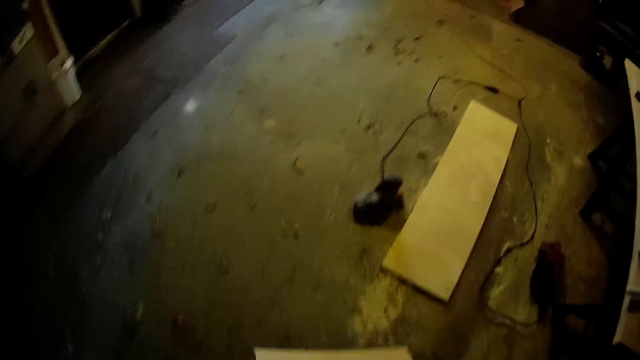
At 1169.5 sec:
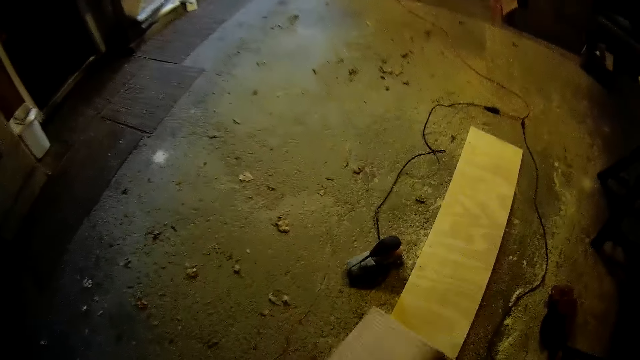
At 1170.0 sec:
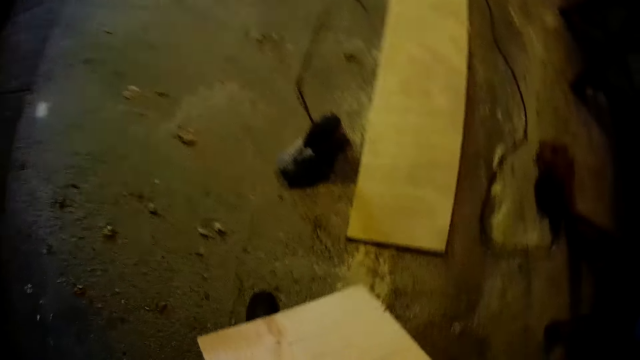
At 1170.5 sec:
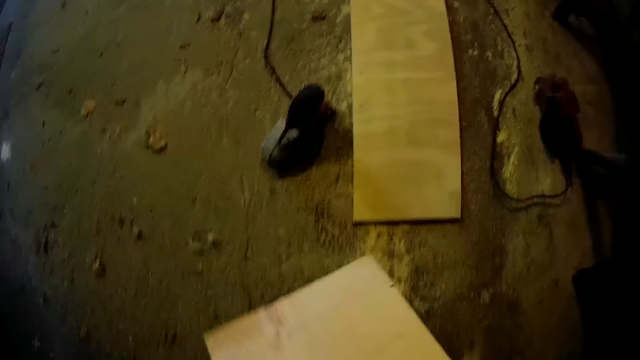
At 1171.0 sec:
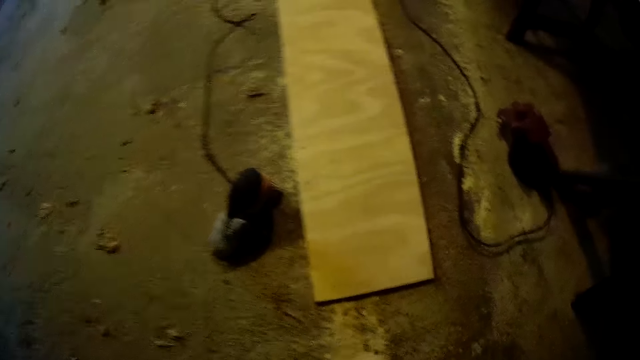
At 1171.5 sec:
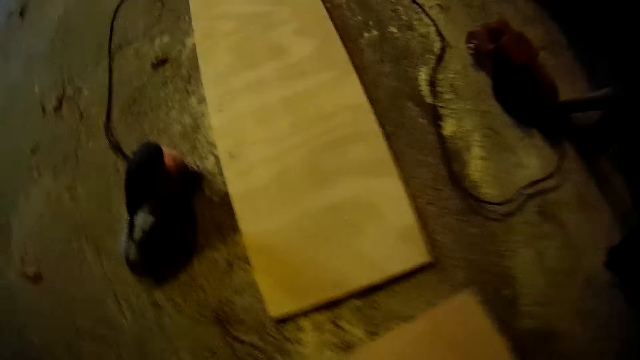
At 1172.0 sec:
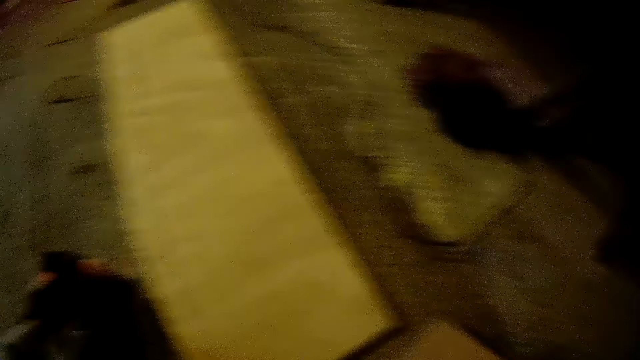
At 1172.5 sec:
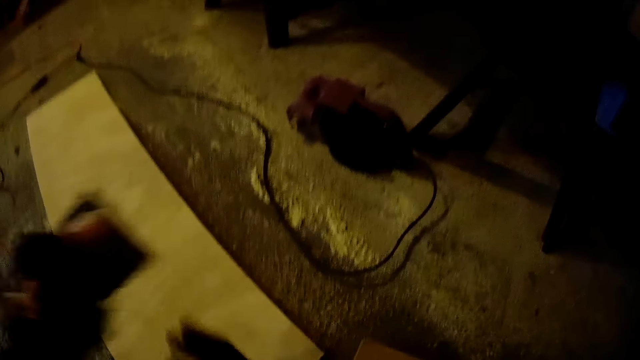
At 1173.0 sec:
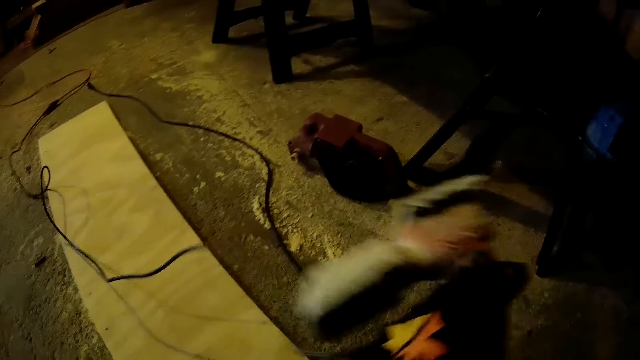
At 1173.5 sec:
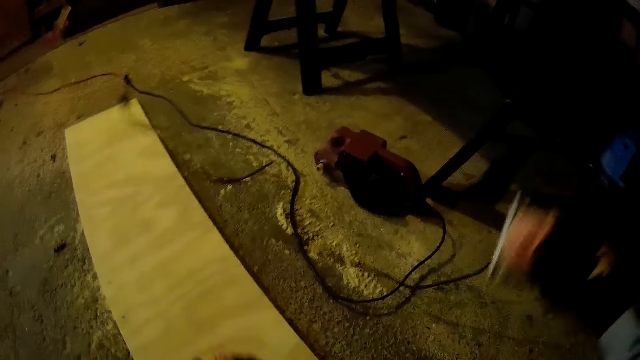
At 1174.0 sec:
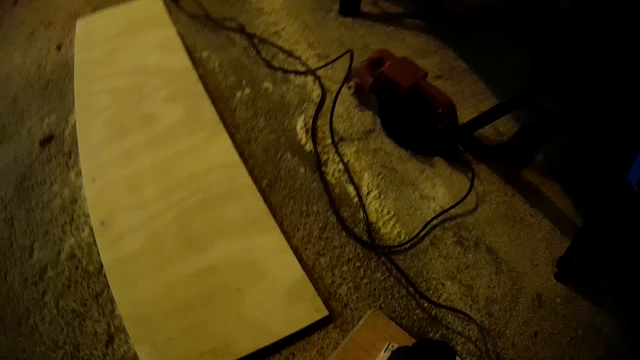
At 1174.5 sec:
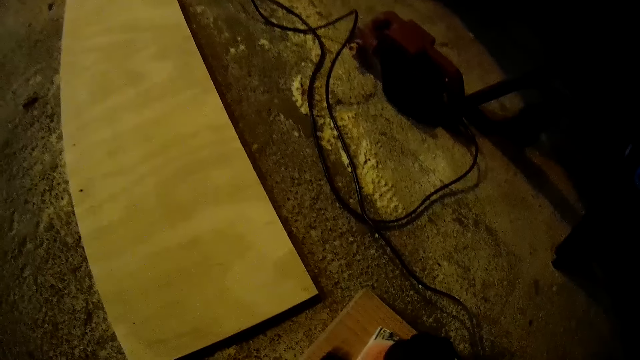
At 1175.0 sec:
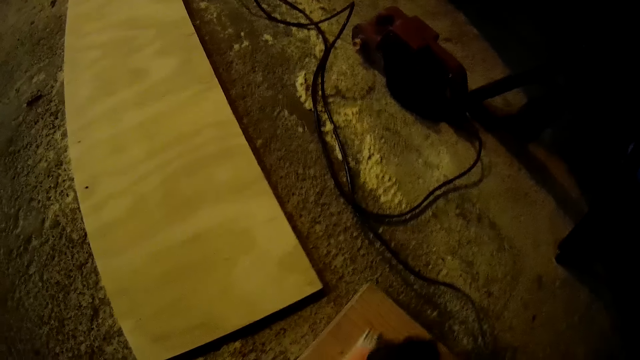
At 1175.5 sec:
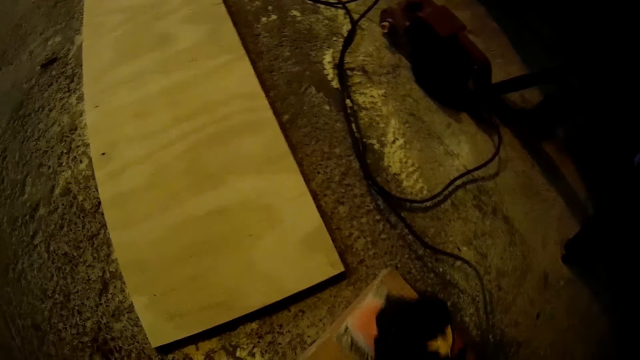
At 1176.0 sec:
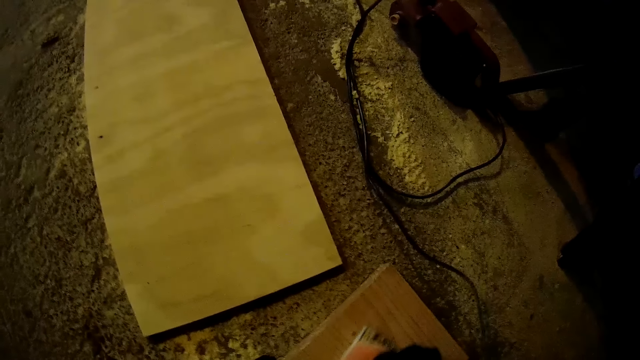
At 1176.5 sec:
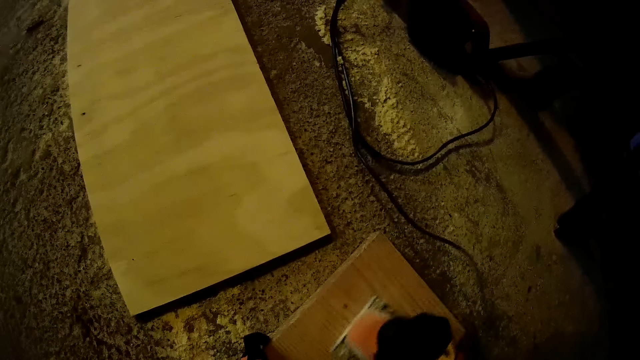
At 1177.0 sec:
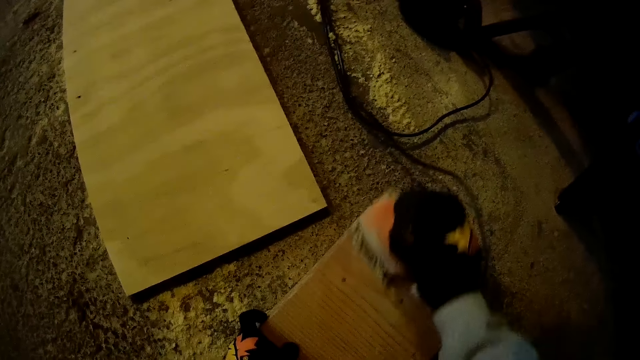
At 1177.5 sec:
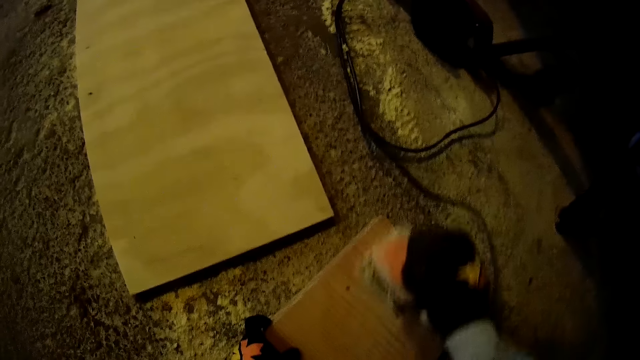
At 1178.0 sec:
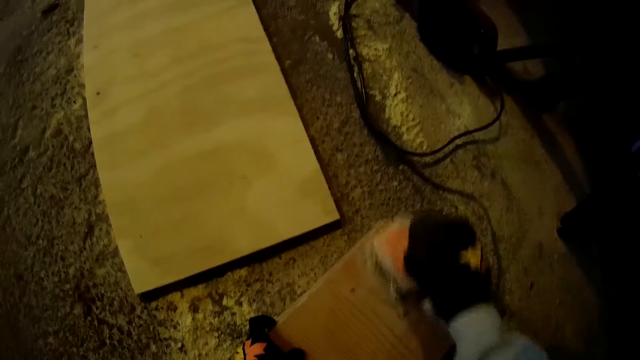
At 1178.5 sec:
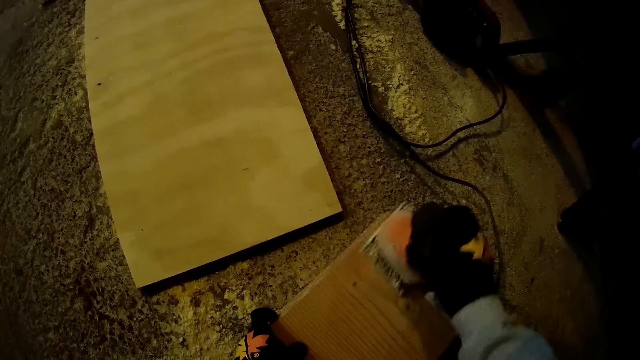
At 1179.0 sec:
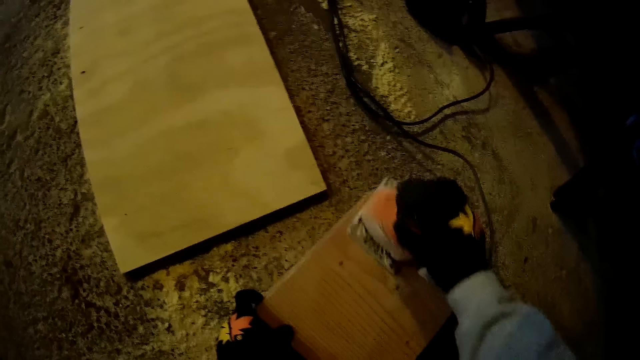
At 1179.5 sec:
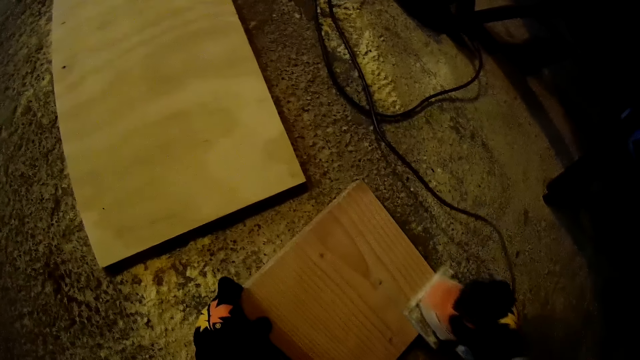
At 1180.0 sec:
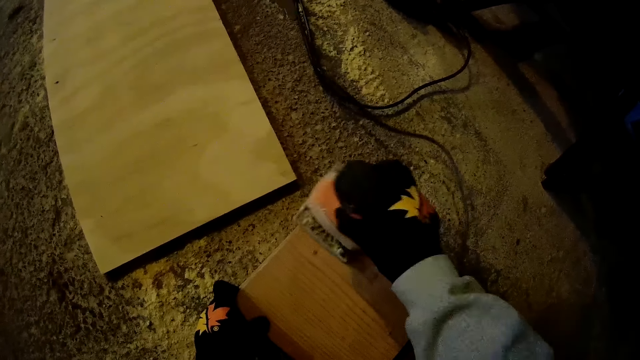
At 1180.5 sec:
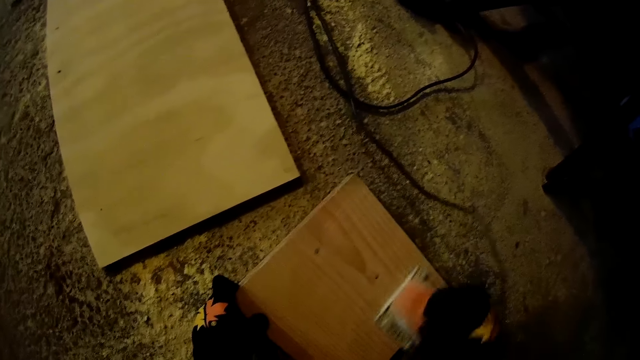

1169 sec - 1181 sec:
The camera wearer places the small plank on the floor. He picks up the orbital sander and drops the lumber in his right hand. He sands the small plank with the orbital sander in his hand.

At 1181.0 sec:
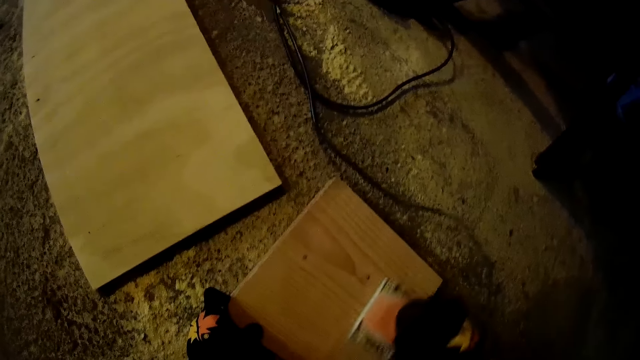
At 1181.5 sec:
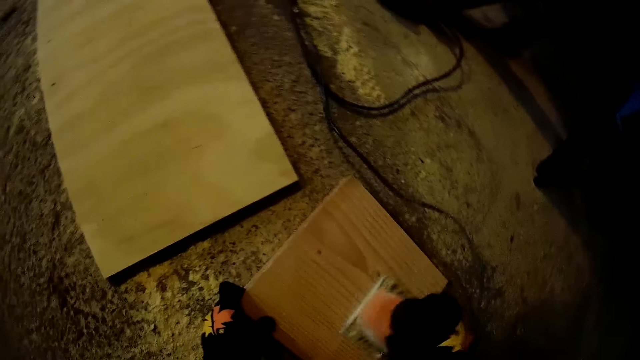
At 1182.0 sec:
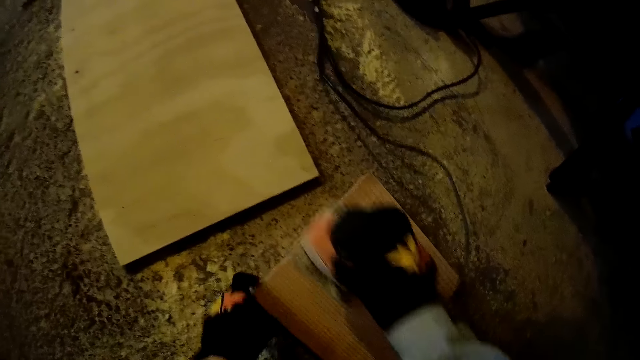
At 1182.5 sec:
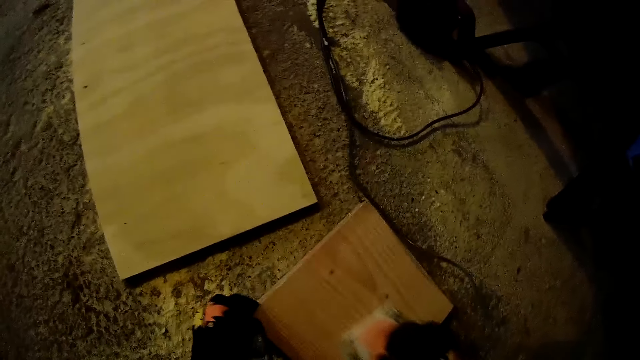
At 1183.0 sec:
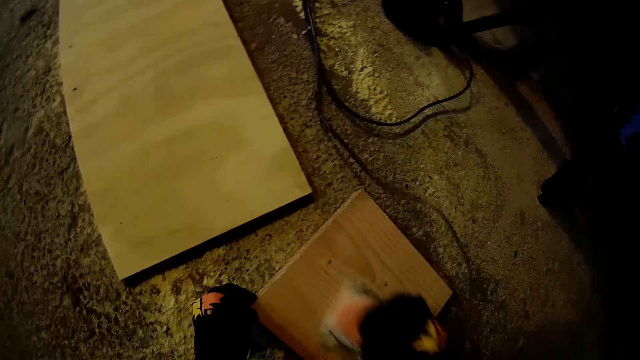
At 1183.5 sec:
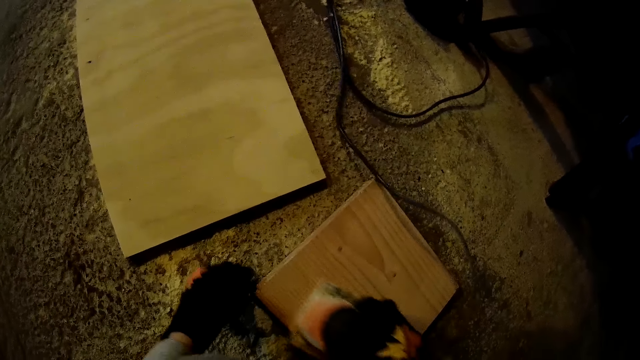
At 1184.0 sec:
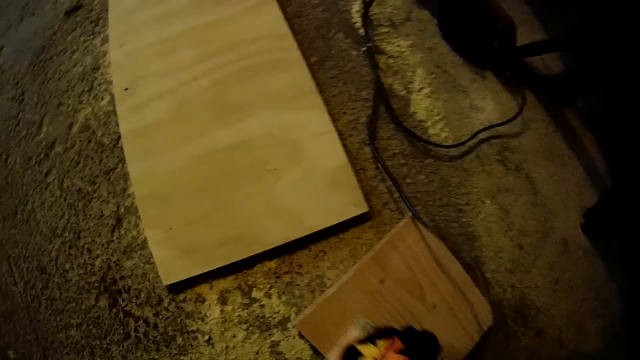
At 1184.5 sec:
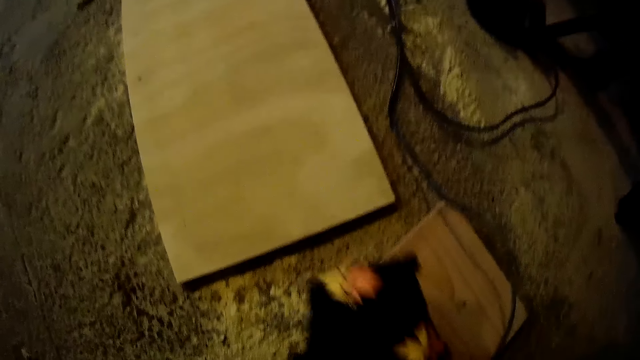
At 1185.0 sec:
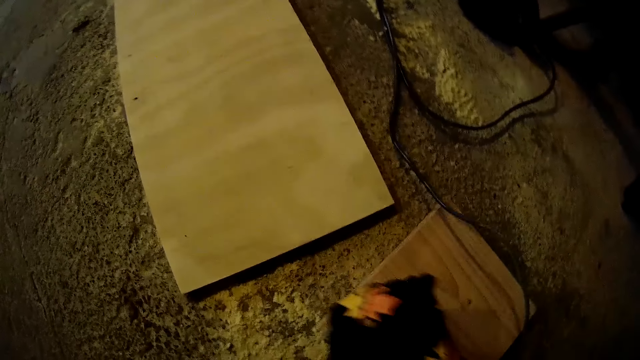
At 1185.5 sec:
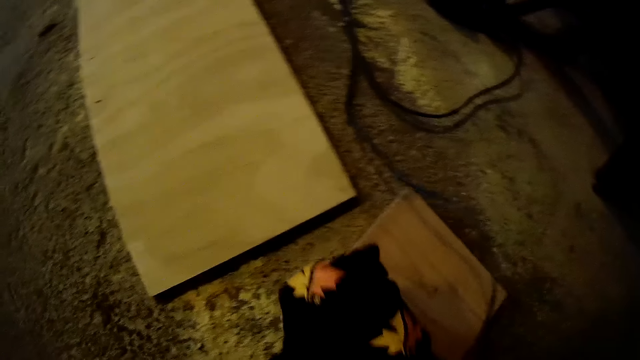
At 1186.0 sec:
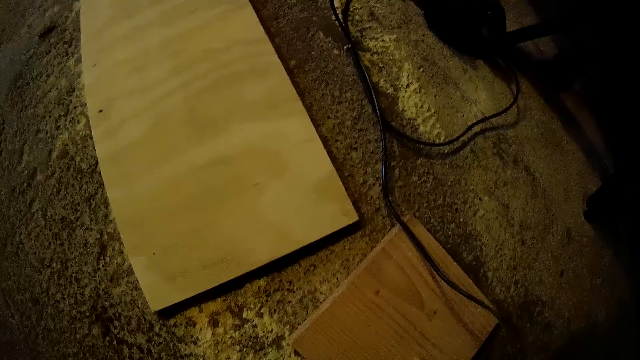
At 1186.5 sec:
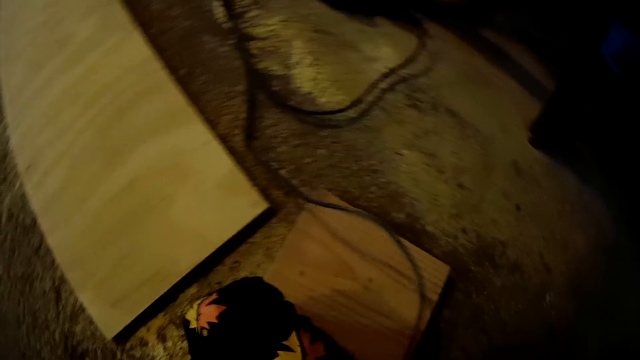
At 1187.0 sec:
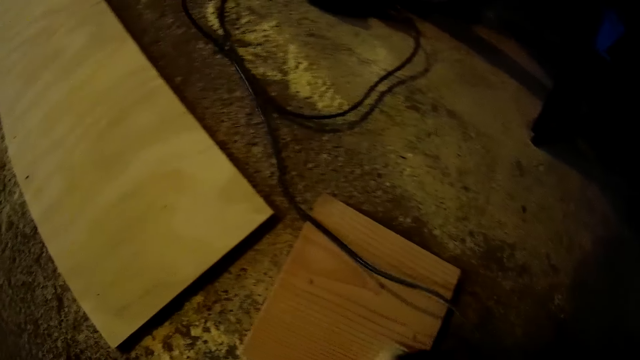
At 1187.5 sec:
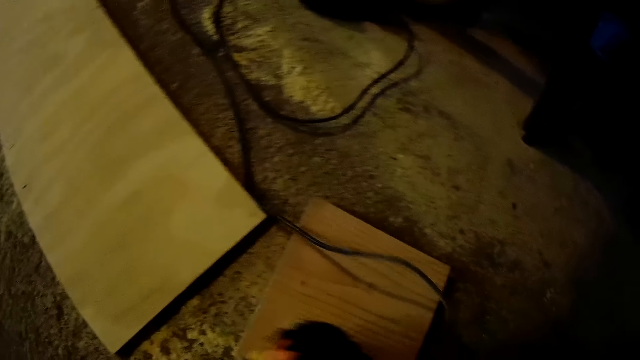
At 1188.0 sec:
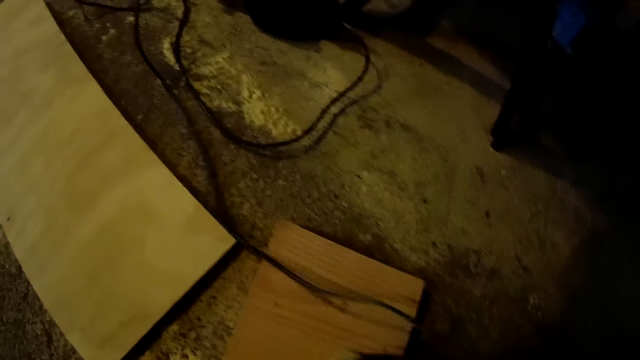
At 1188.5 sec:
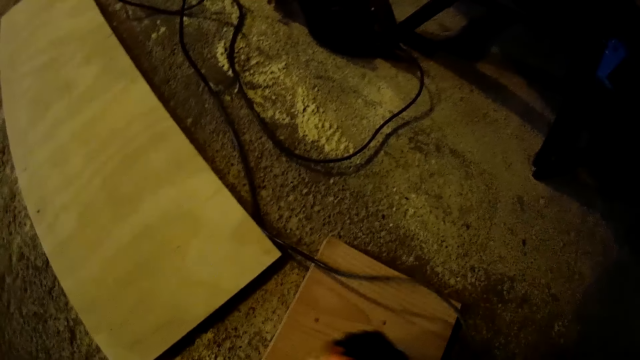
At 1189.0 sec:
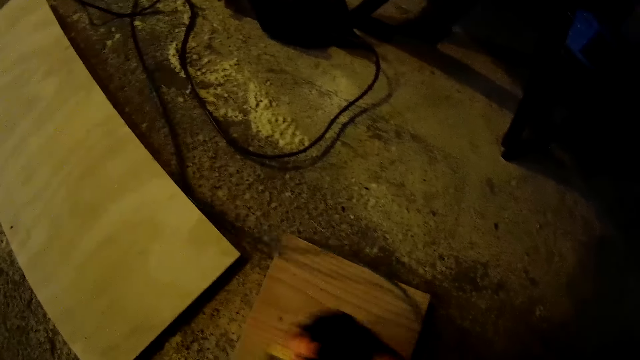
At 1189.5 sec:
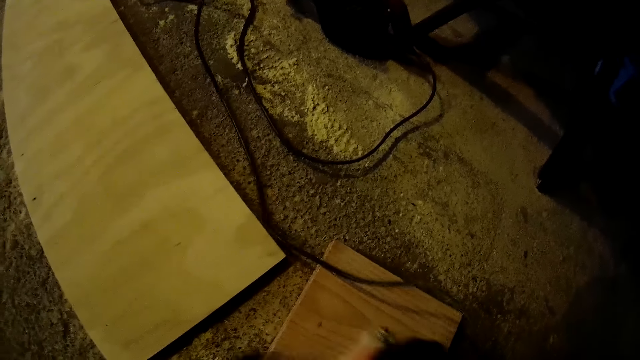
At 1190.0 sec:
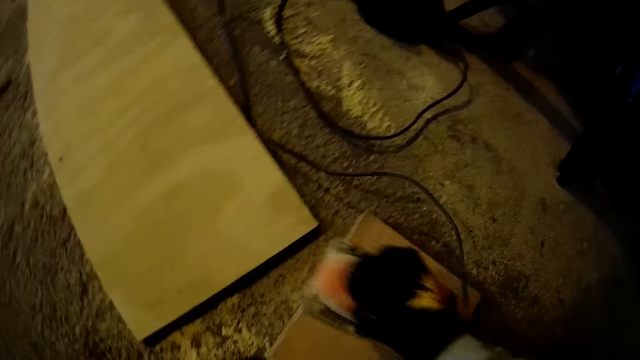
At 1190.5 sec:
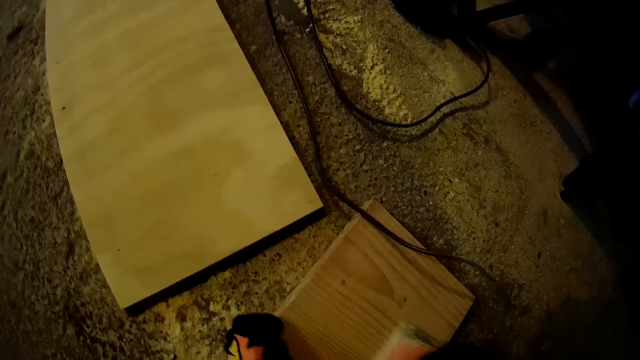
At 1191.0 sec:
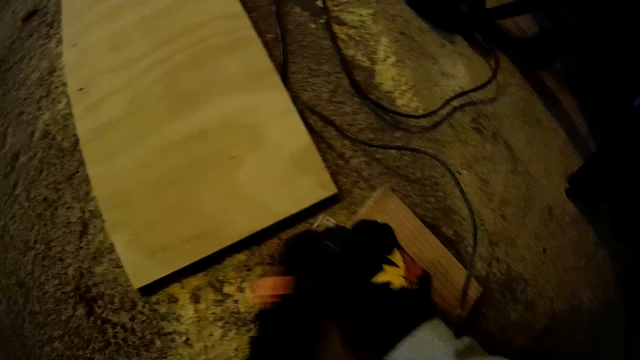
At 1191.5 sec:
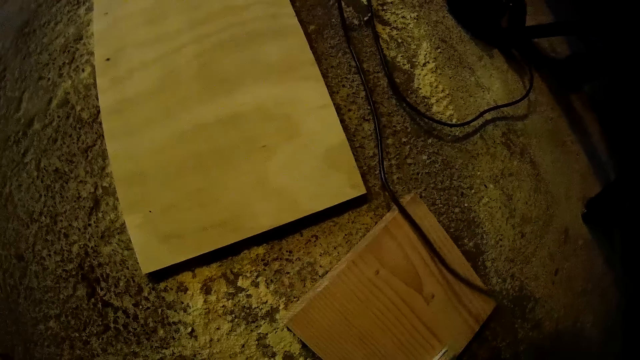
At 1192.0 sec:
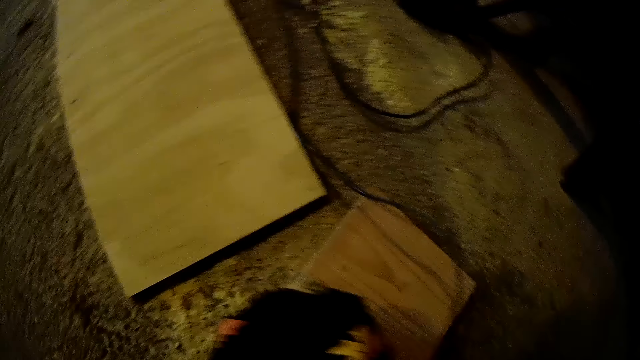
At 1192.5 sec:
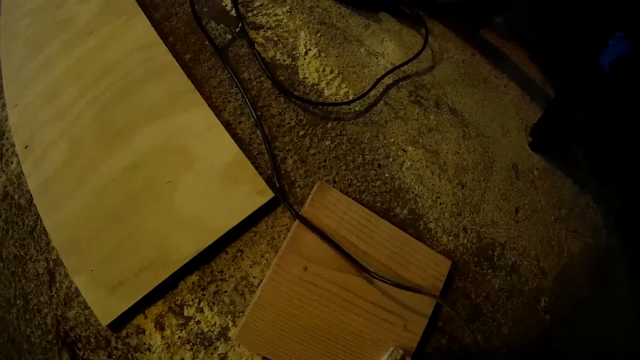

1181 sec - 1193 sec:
The camera wearer puts his left hand on top of the sanding hand (right hand).
